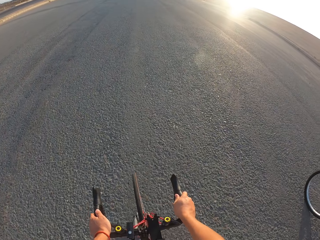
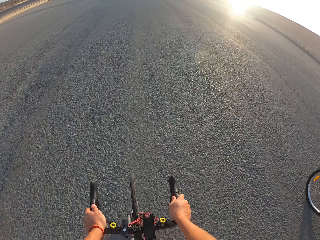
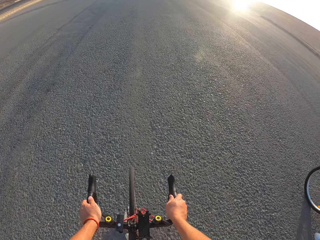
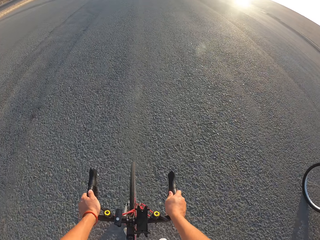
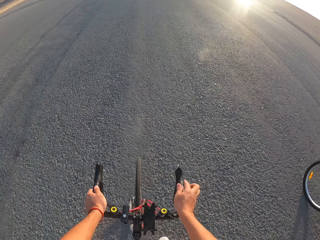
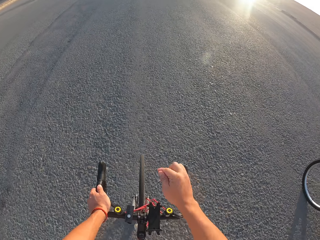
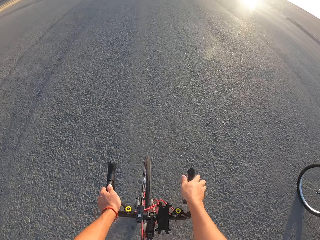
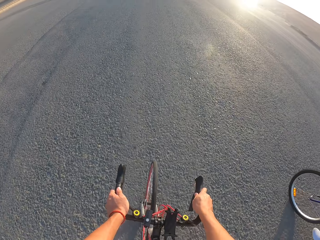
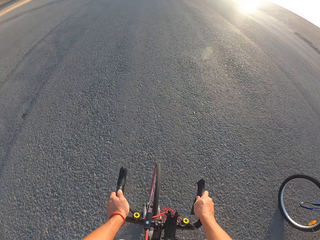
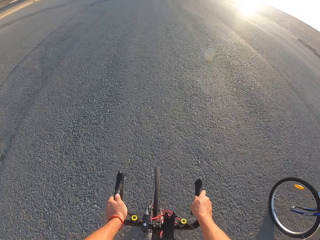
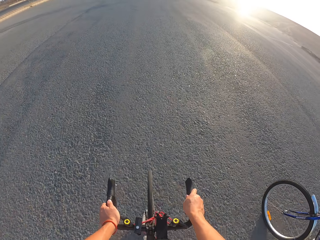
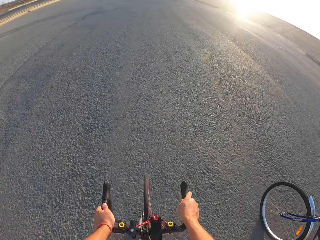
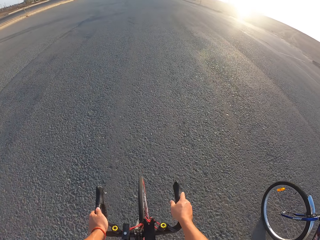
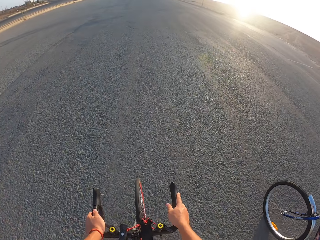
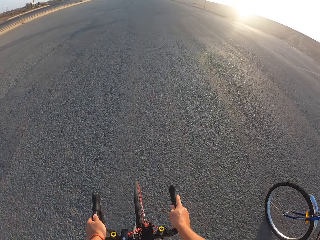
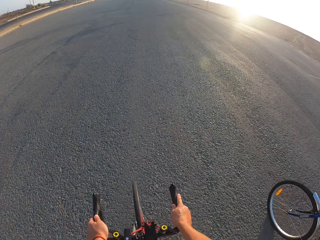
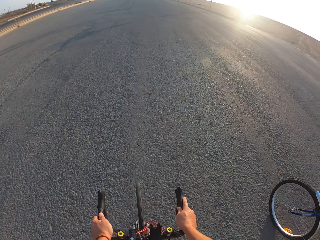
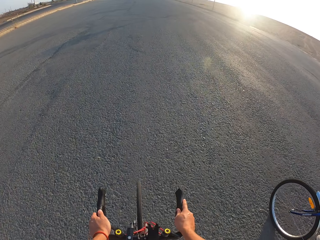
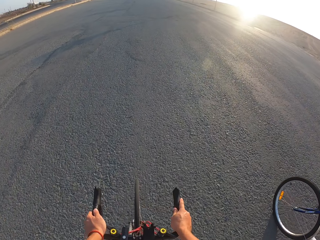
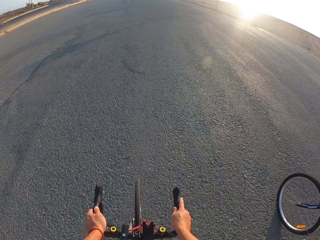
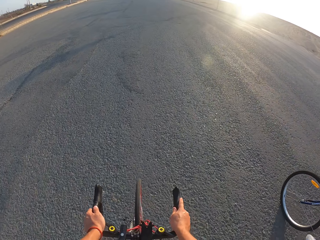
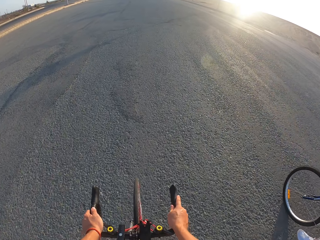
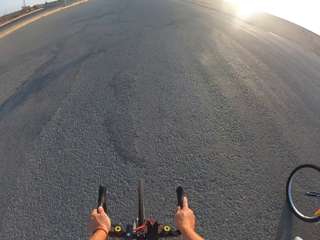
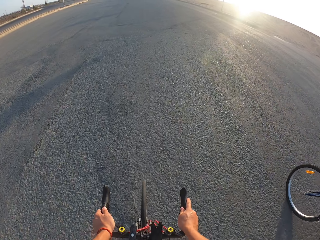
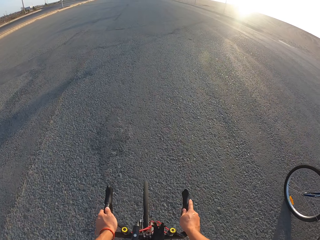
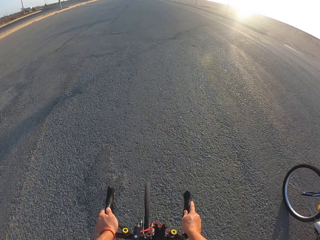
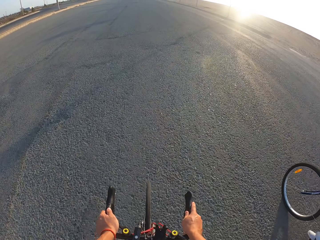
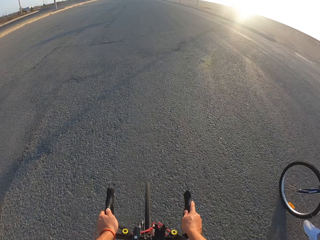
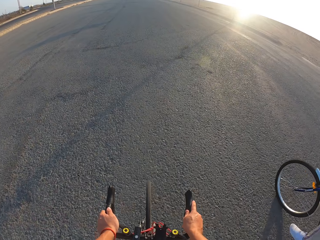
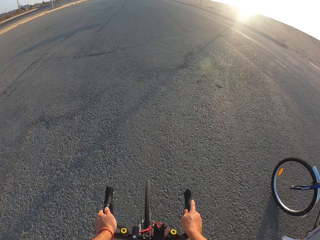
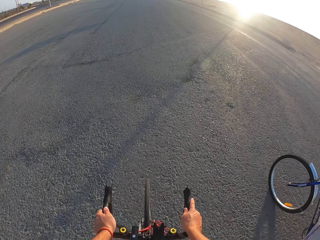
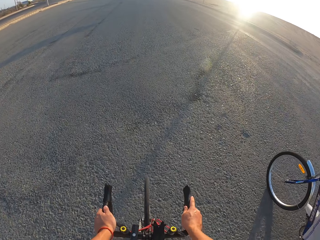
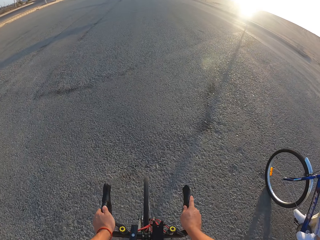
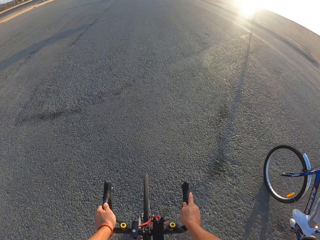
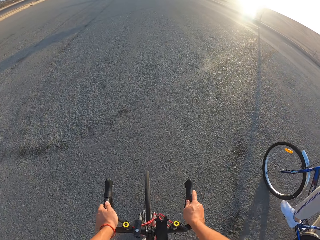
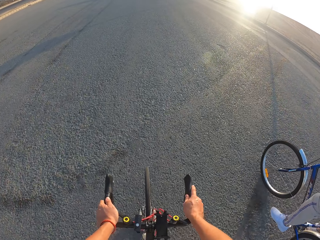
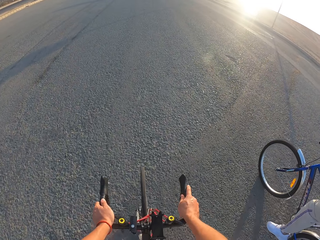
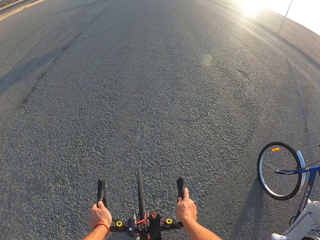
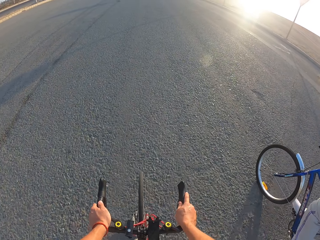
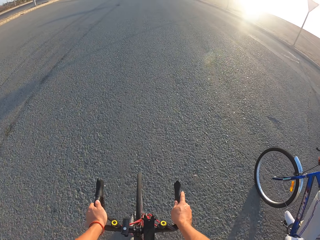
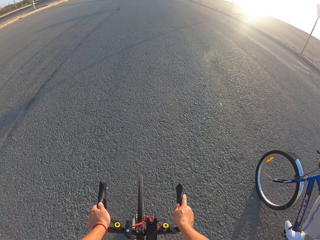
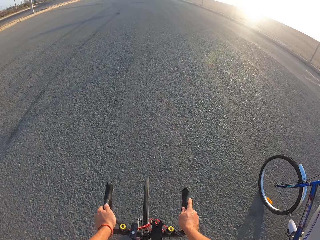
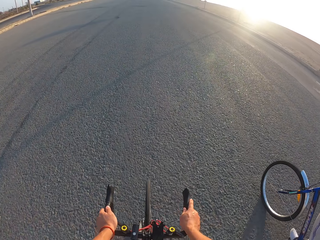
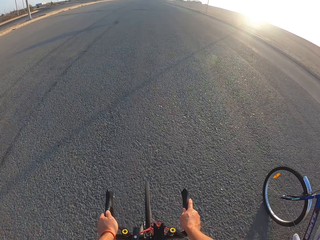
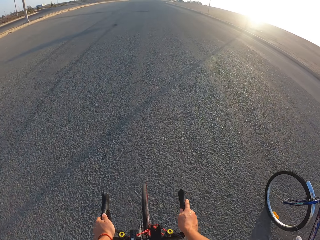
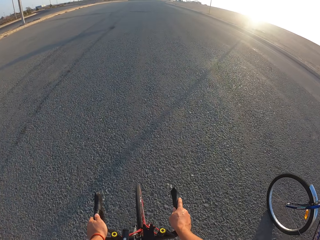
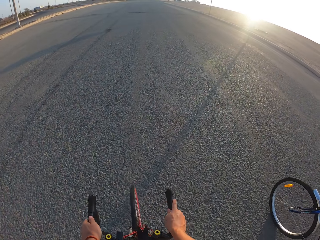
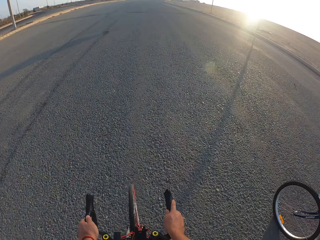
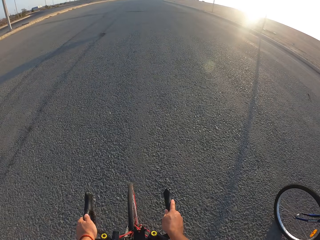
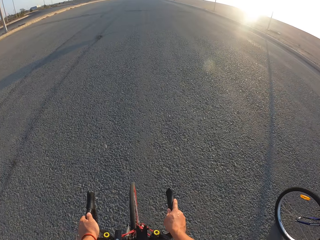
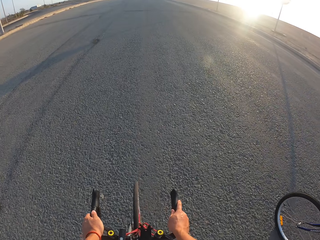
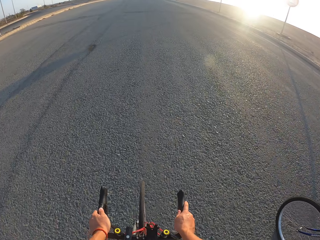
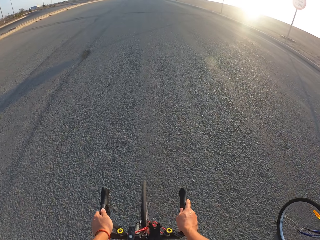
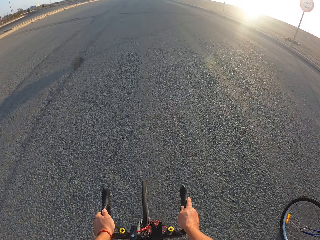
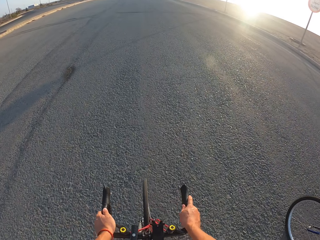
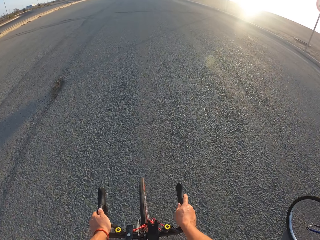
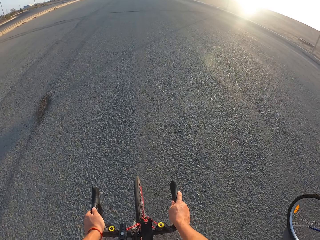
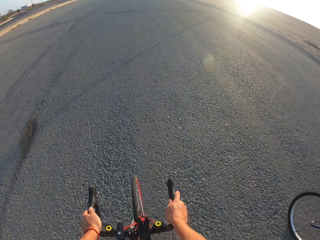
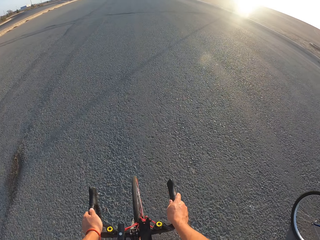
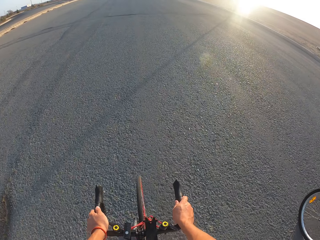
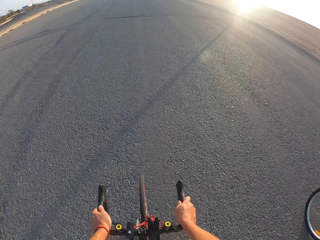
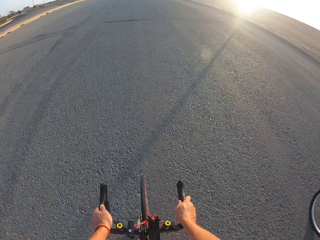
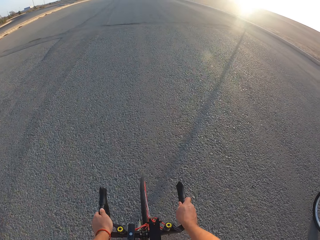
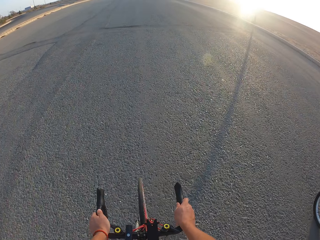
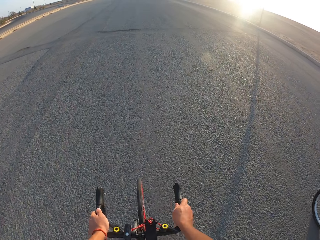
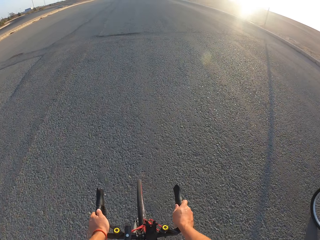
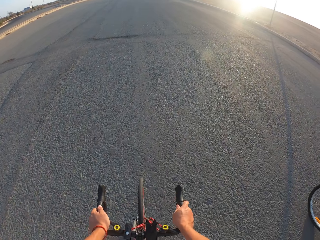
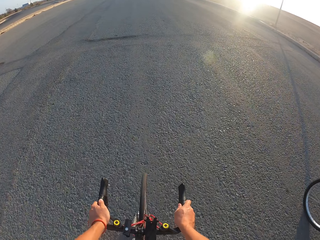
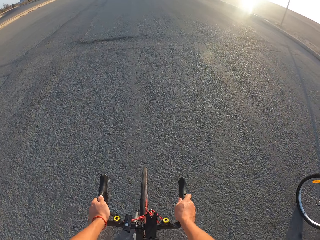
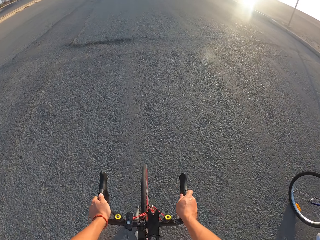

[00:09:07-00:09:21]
A man rides the bicycle. The camera wearer rides the bicycle.

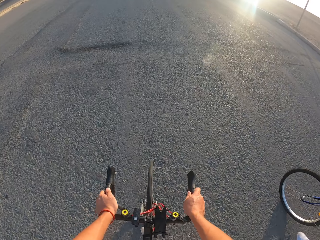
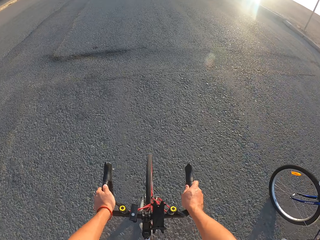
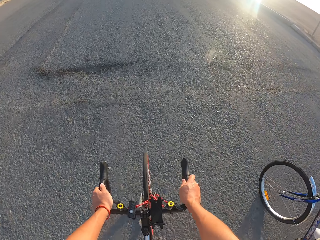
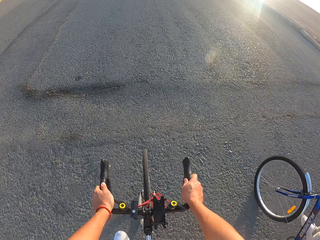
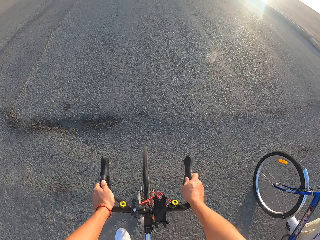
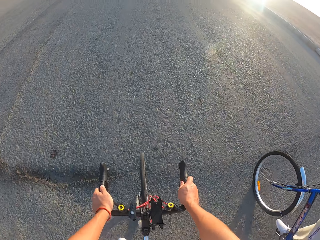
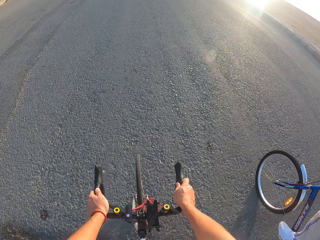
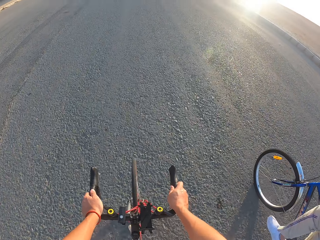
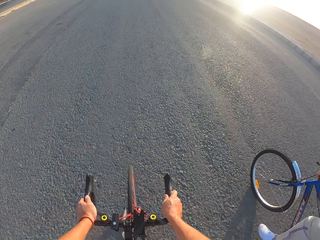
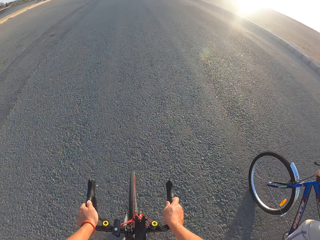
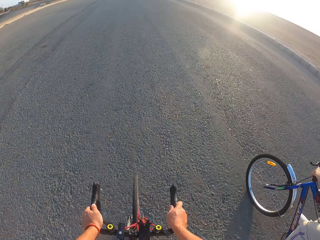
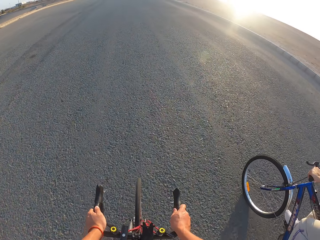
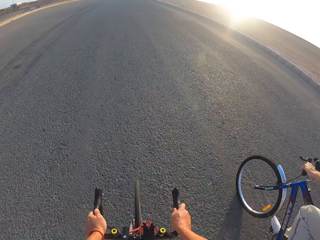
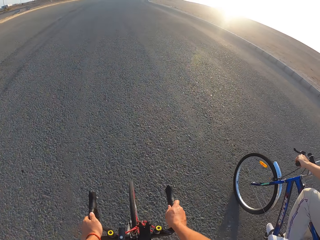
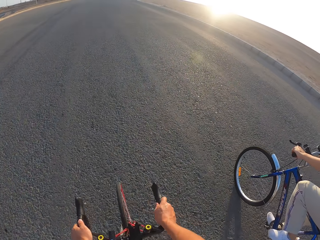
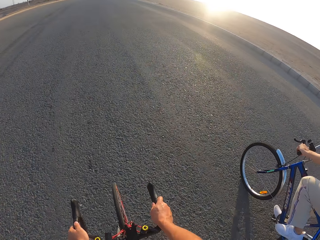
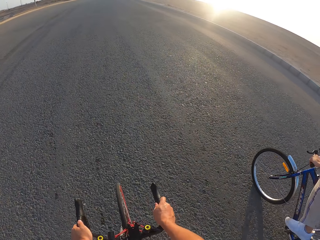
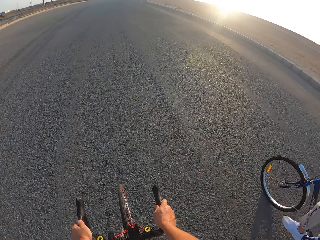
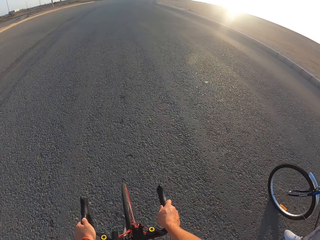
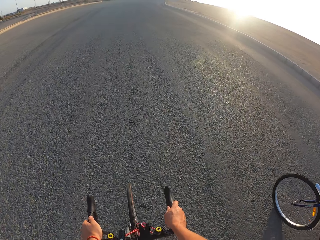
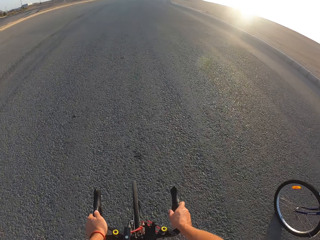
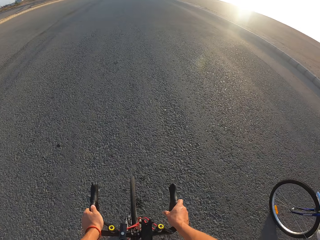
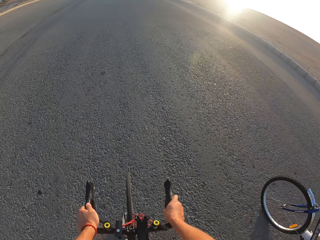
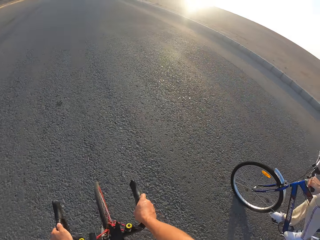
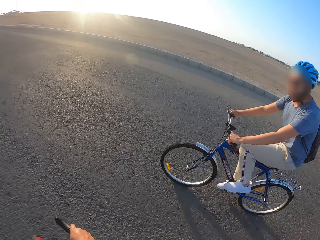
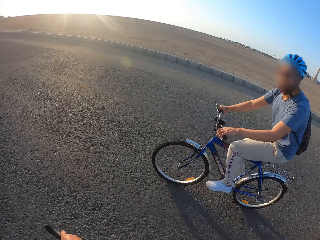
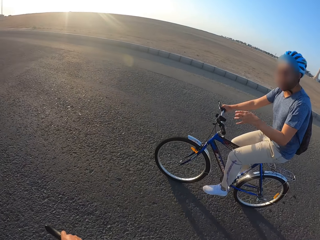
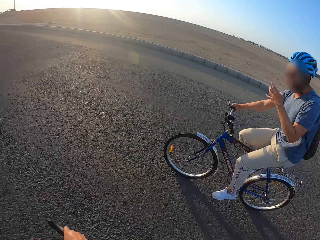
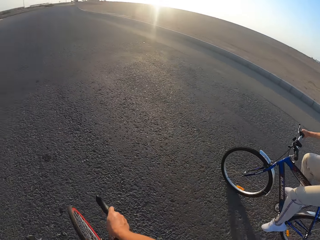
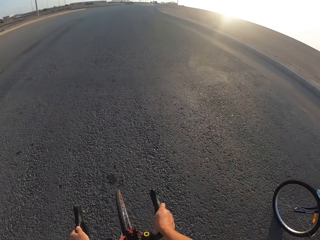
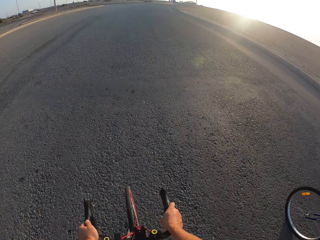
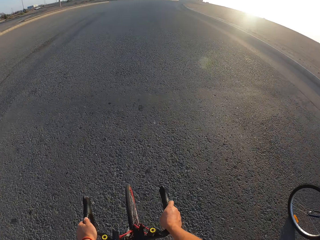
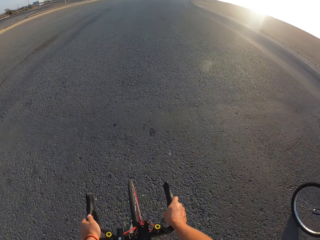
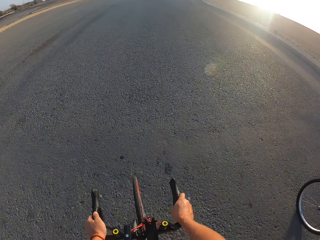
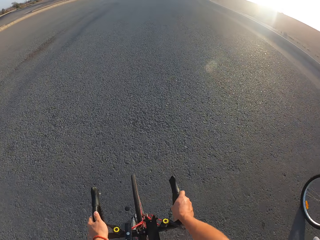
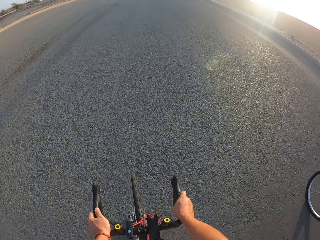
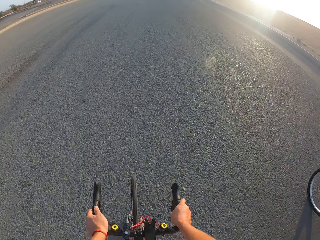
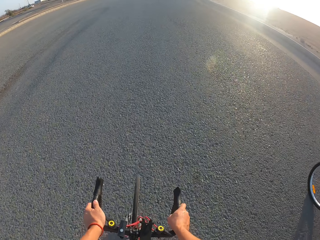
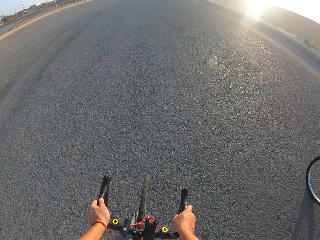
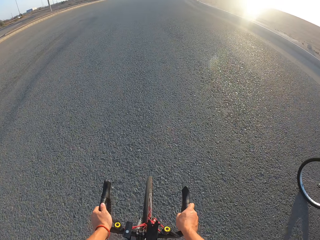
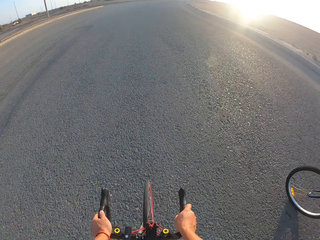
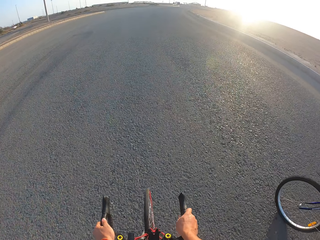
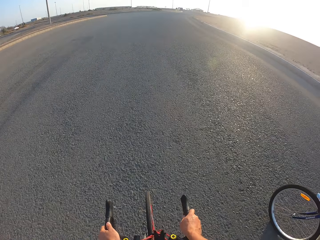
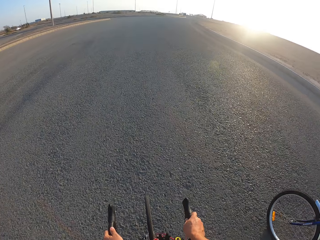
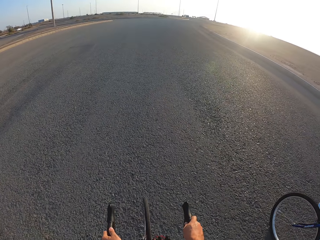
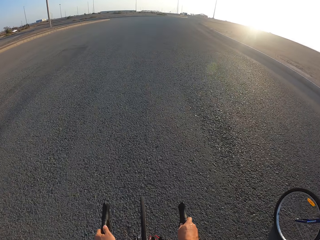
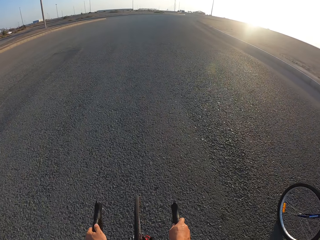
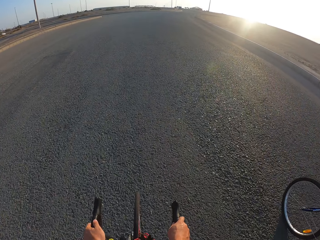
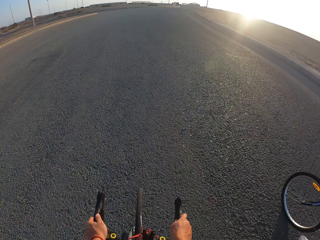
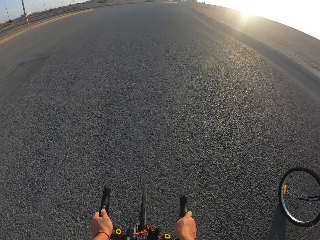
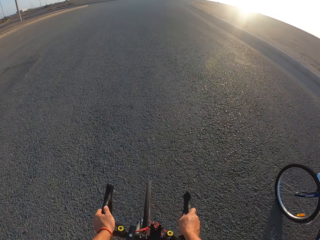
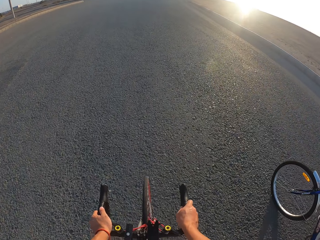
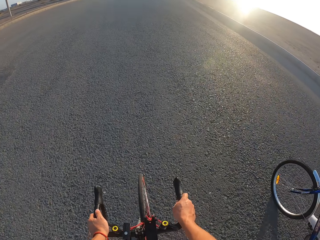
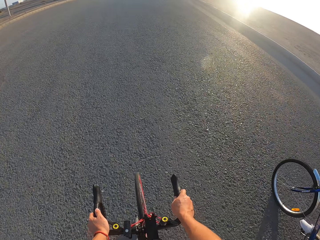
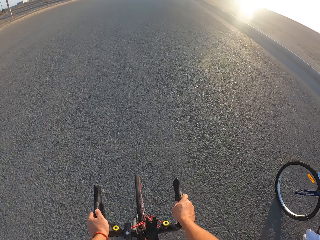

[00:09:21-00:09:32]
The man rides the bicycle. The camera wearer rides the bicycle.
